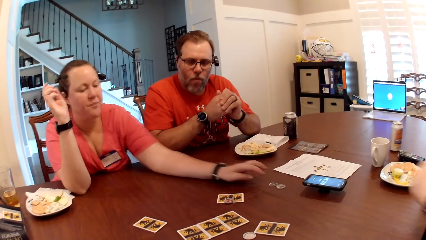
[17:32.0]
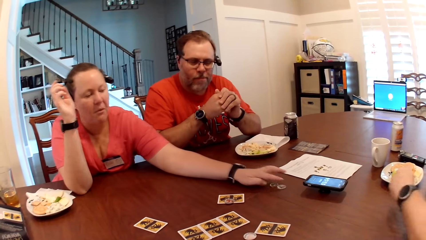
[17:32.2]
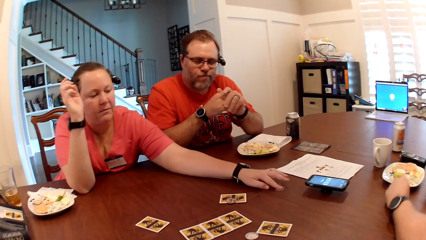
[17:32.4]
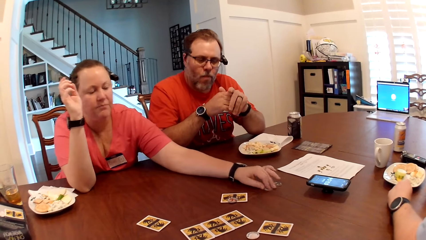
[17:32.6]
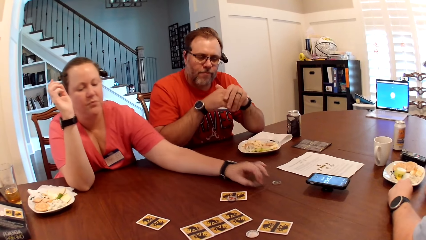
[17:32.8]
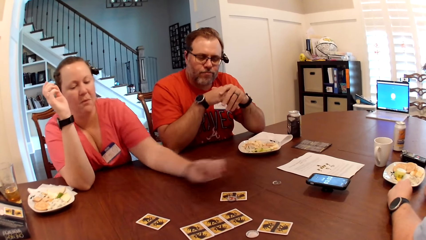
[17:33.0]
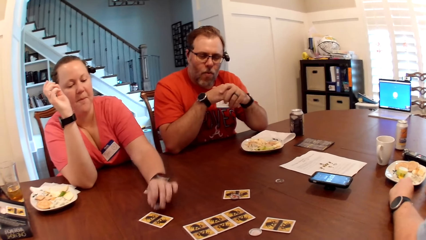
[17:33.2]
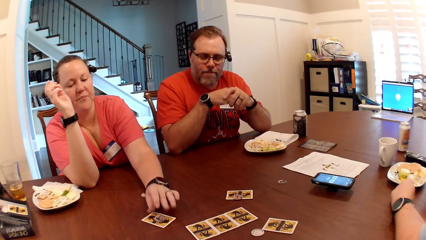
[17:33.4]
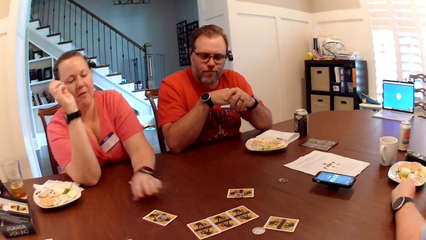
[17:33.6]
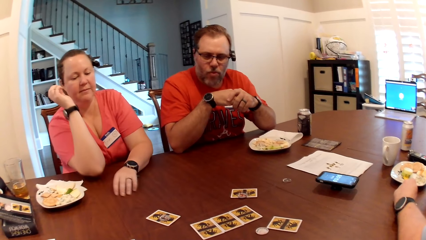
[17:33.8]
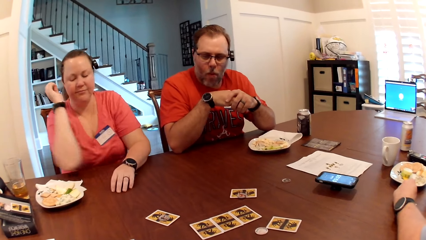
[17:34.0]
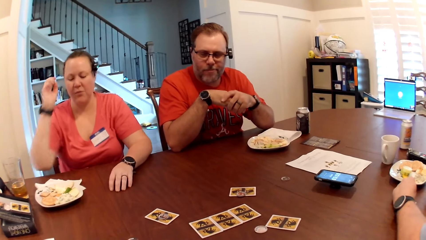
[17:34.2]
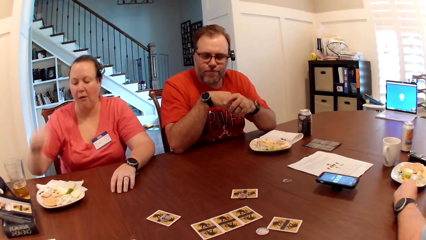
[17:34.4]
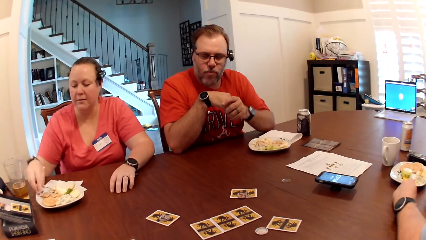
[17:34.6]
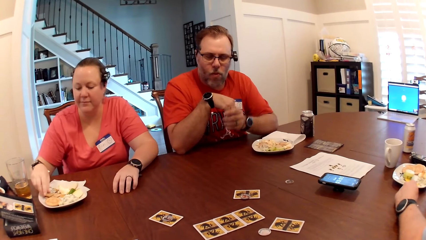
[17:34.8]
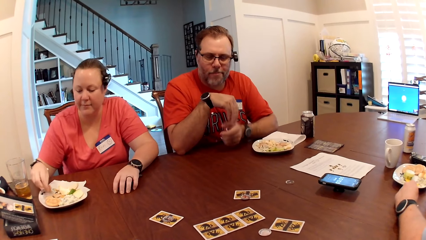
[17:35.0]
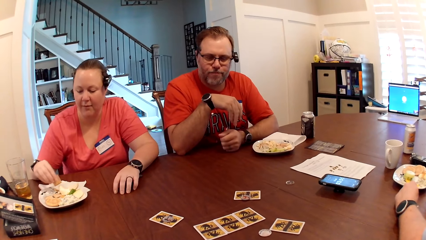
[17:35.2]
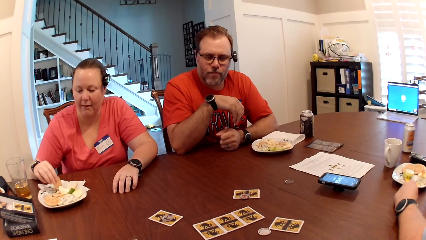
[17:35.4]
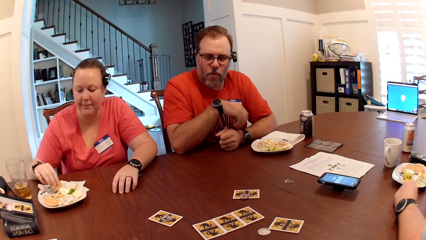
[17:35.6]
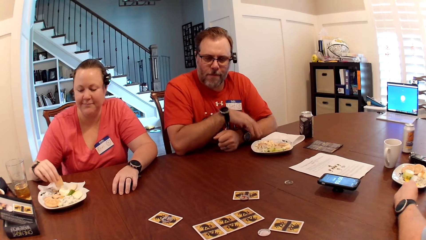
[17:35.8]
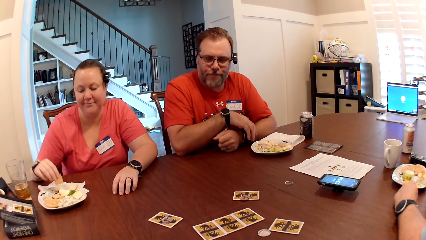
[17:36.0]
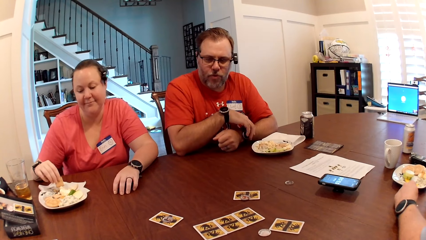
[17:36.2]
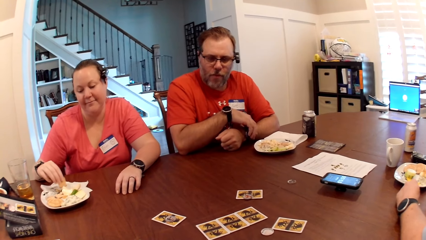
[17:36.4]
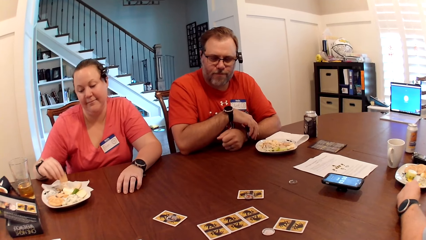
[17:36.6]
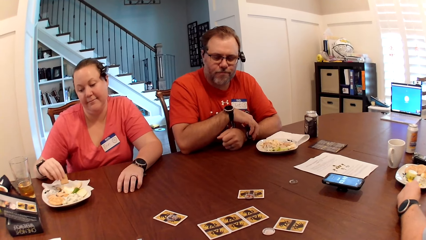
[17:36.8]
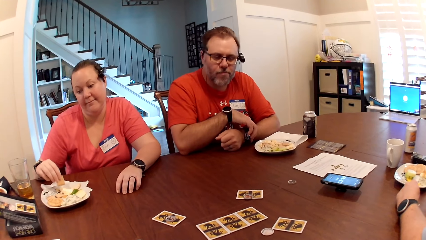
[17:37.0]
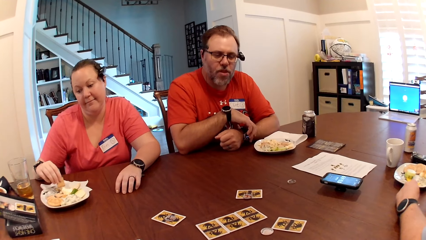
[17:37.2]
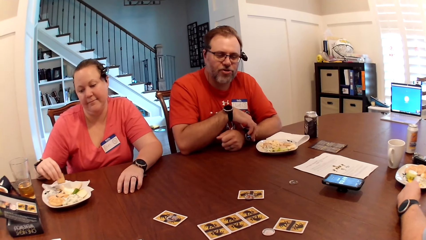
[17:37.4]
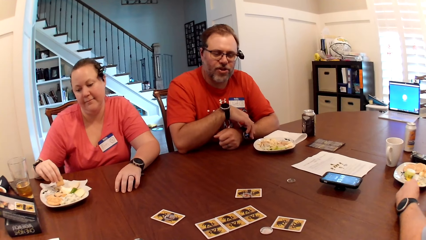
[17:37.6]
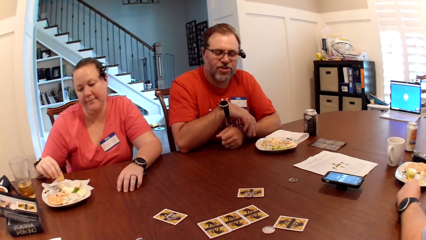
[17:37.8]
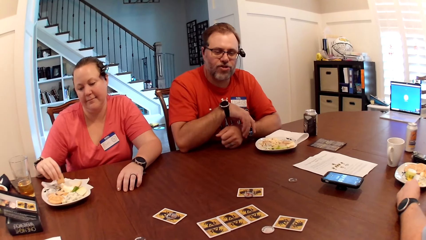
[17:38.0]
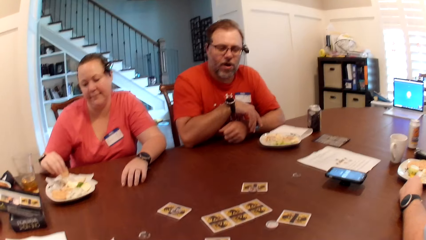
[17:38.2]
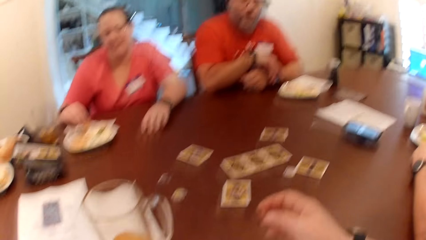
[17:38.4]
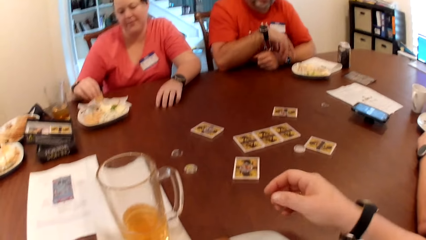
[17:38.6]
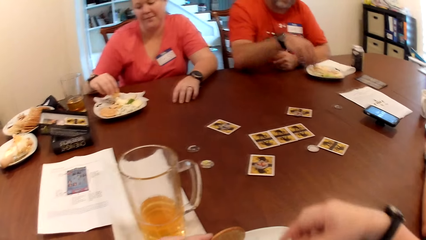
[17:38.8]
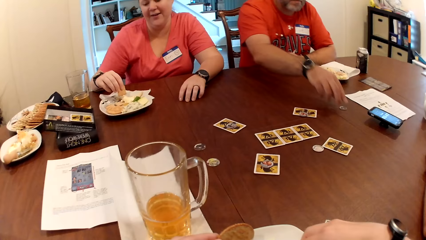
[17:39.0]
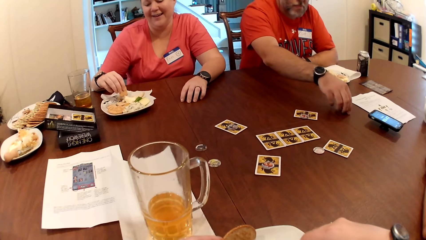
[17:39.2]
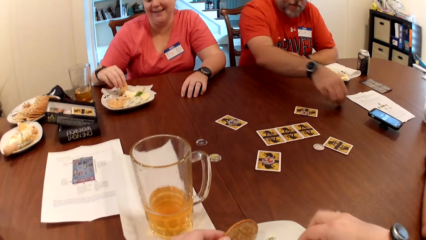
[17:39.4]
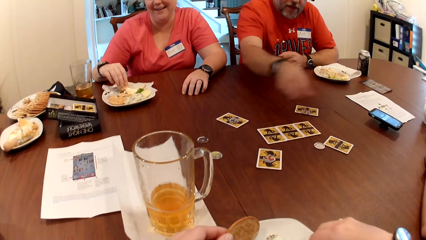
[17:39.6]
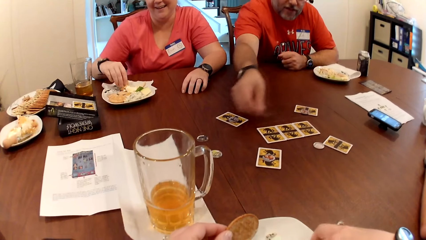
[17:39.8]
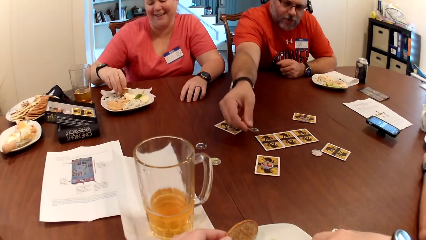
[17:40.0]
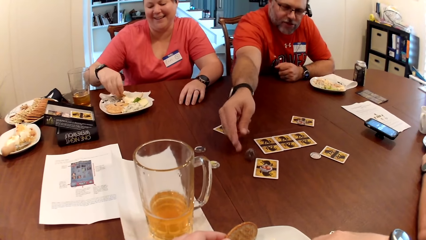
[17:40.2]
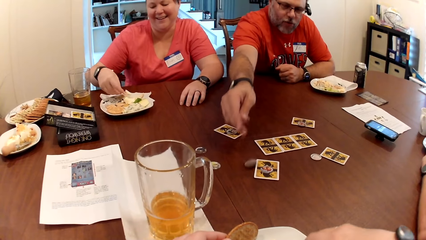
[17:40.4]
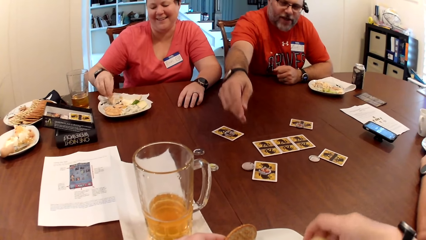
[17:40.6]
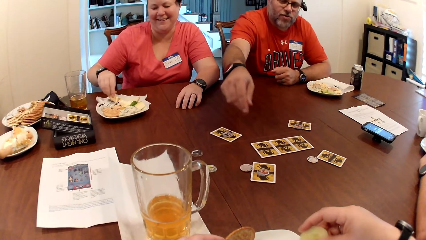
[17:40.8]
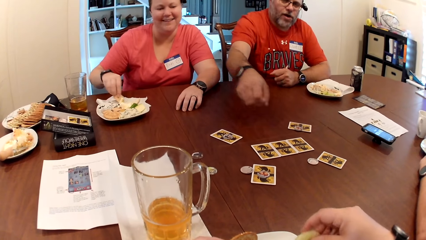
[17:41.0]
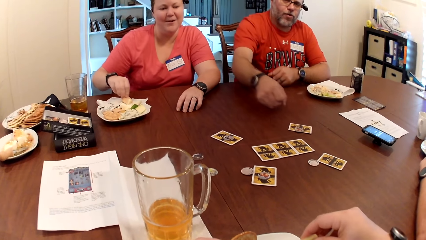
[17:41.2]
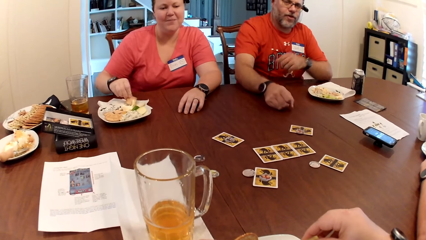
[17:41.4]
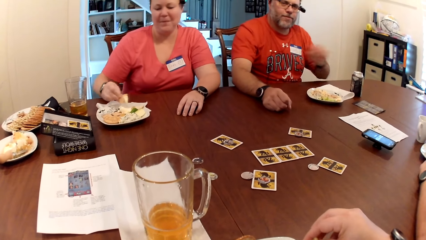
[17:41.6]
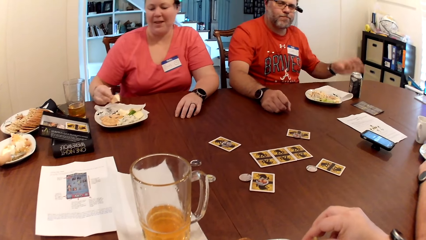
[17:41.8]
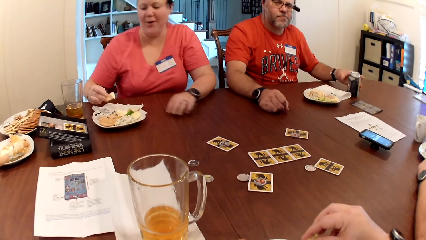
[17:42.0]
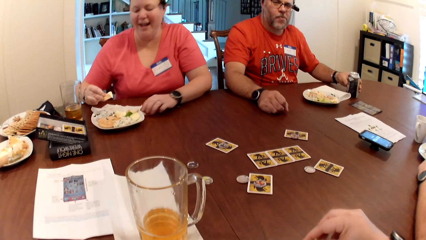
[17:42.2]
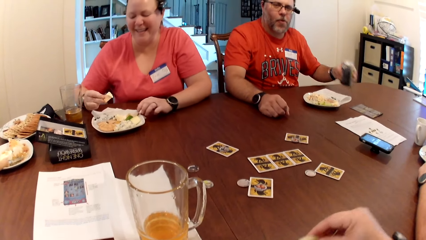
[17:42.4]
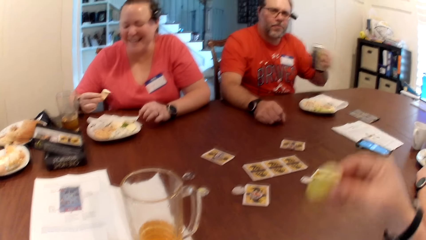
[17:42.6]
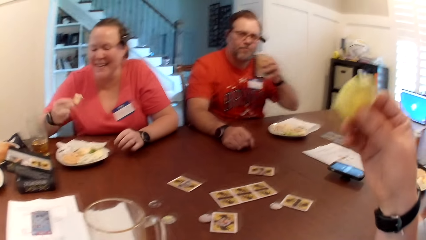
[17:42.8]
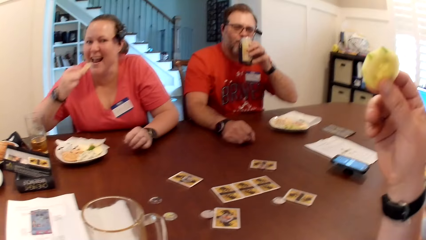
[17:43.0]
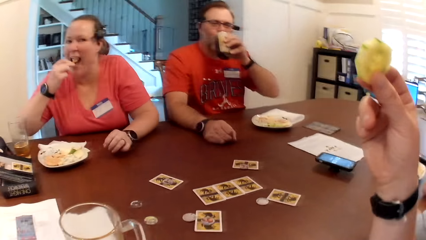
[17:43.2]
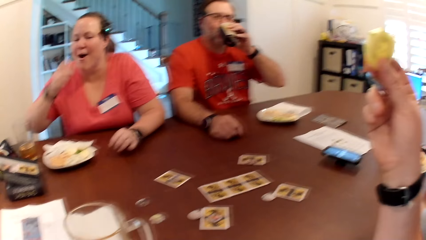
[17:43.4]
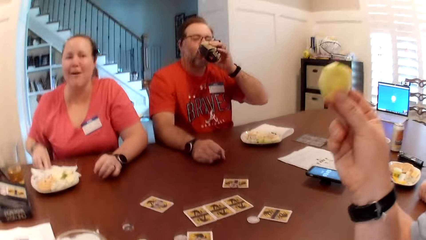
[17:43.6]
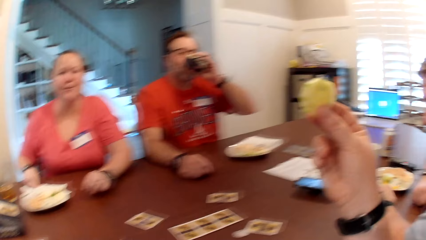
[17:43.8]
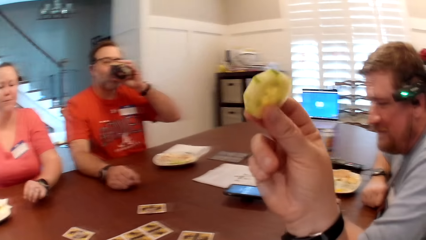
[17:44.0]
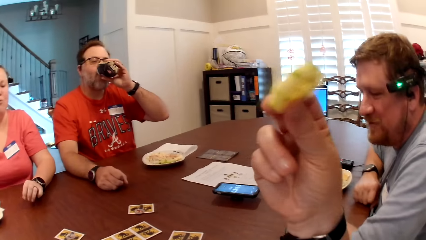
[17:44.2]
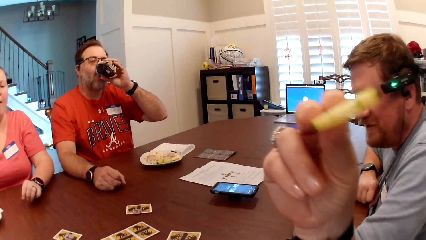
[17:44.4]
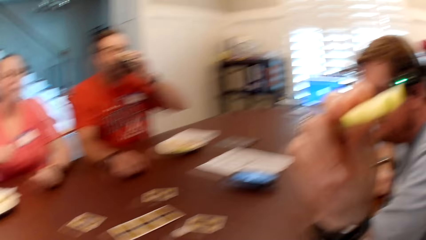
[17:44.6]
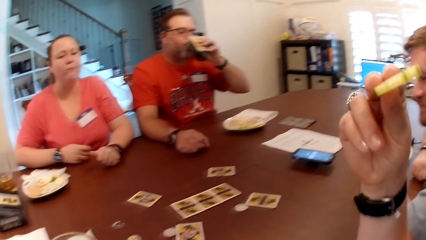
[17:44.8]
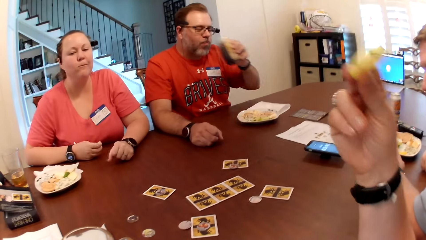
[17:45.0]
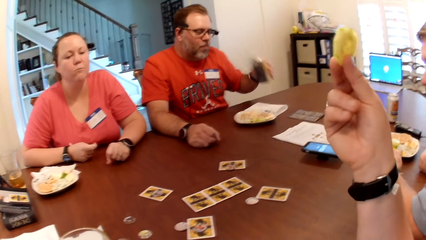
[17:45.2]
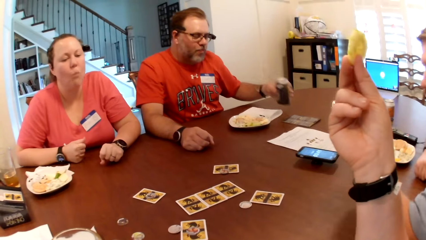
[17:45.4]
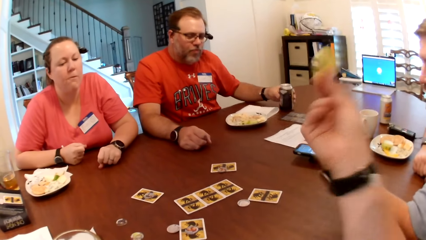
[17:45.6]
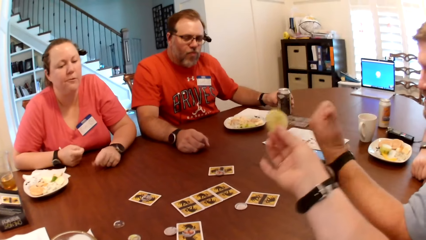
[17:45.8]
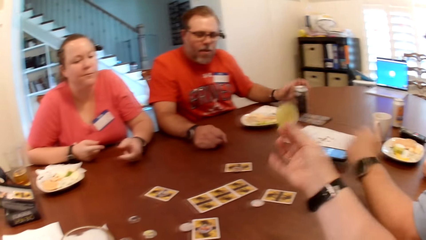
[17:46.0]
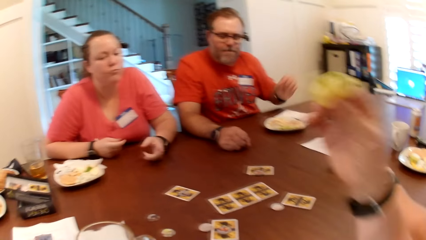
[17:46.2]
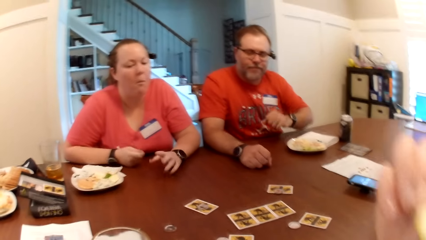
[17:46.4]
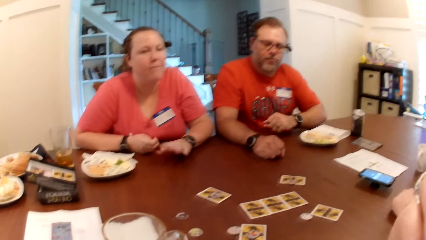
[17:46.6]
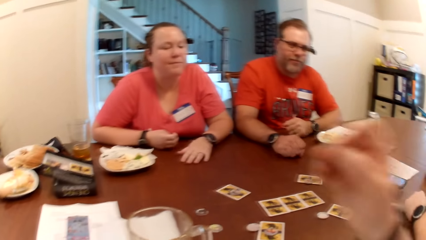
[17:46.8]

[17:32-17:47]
The woman picks a chip from the table with her left hand. The woman drags the round cards on the table and places the chip on the card on the table with her left hand. The woman picks a cookie from the plate on the table with her right hand. The man talks to another man. The first man picks a chip from the table with his right hand and places the chip on the table with his right hand. The first man places his left hand on the table and picks up the can of beverage from the table with his left hand. The other man talks to the camera wearer. The camera wearer holds food in his right hand. The first man drinks from the can of beverage in his left hand and places the can of beverage on the table with his left hand.
